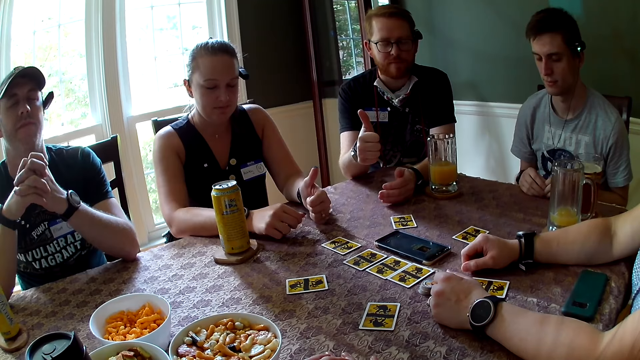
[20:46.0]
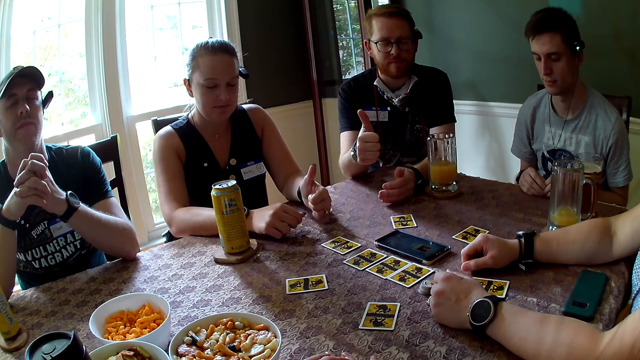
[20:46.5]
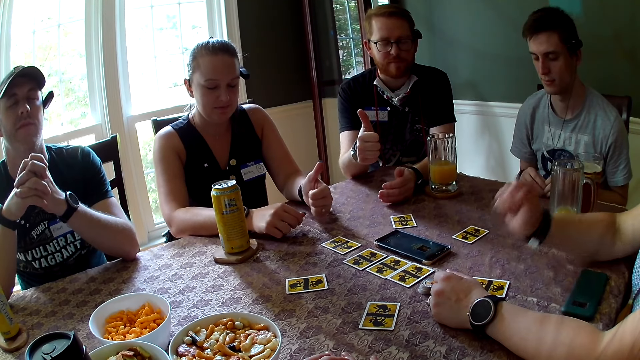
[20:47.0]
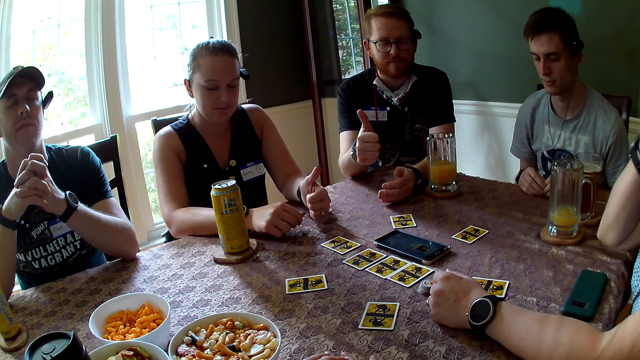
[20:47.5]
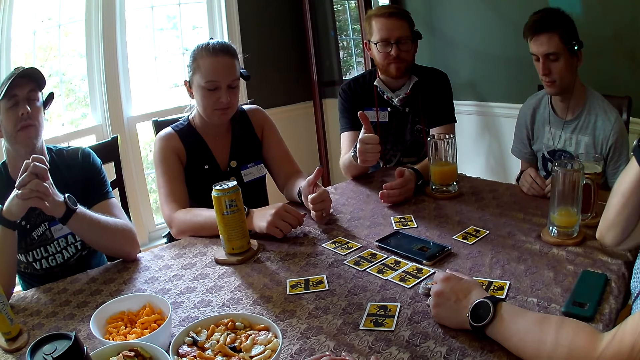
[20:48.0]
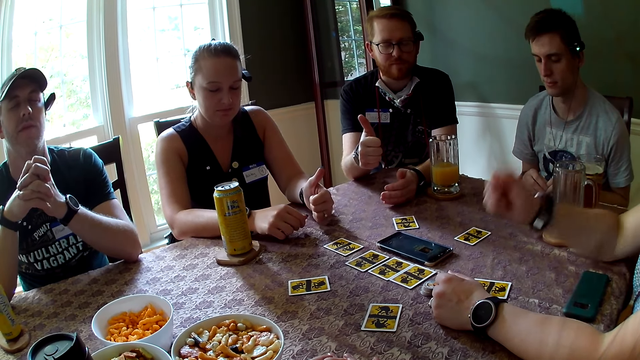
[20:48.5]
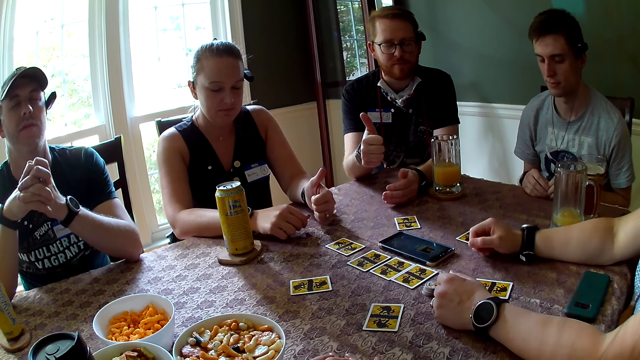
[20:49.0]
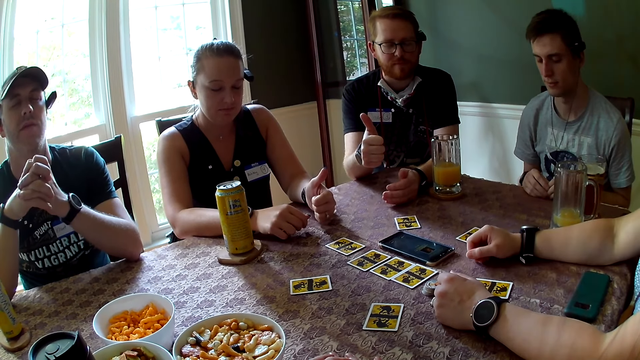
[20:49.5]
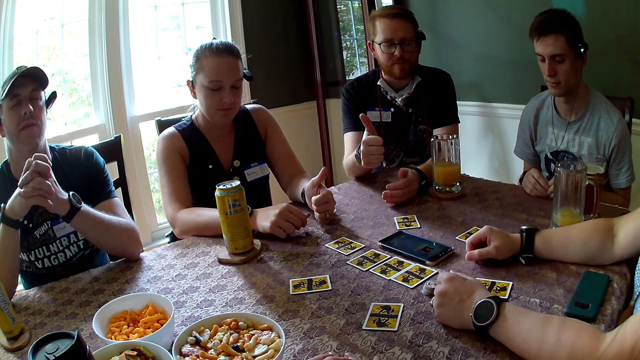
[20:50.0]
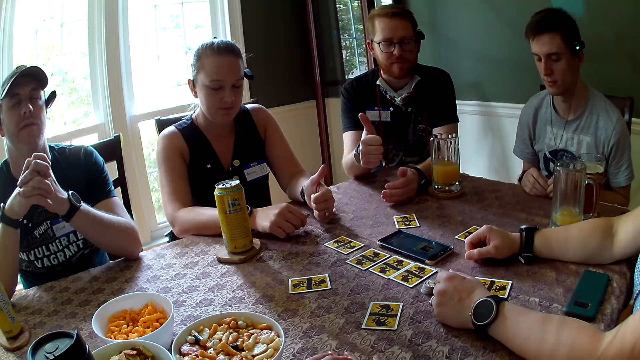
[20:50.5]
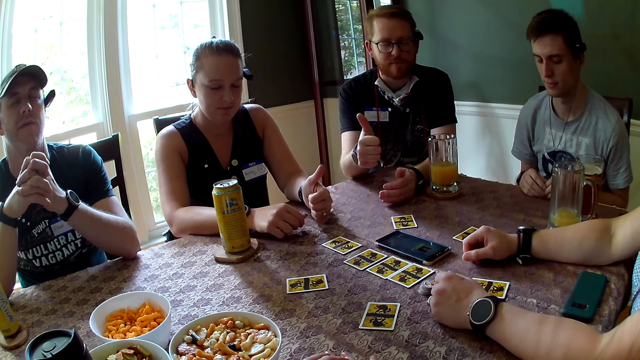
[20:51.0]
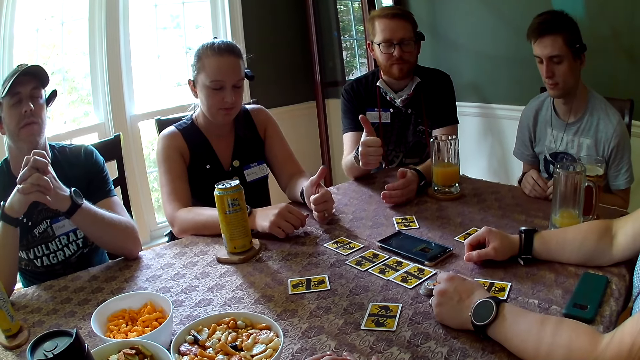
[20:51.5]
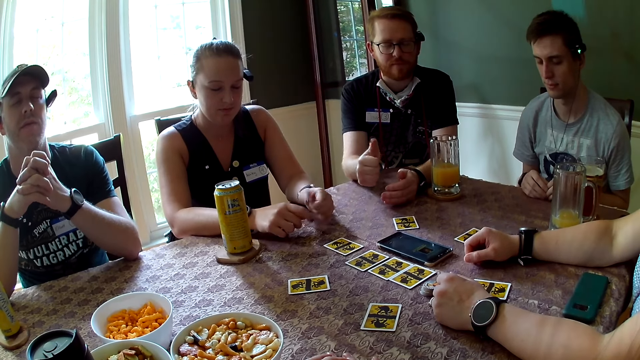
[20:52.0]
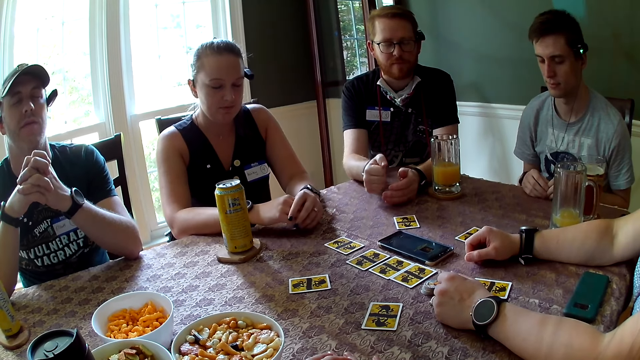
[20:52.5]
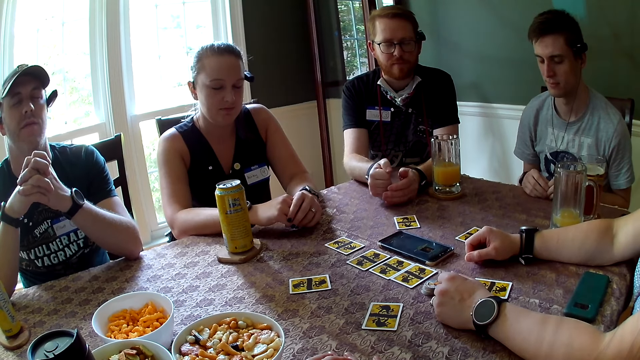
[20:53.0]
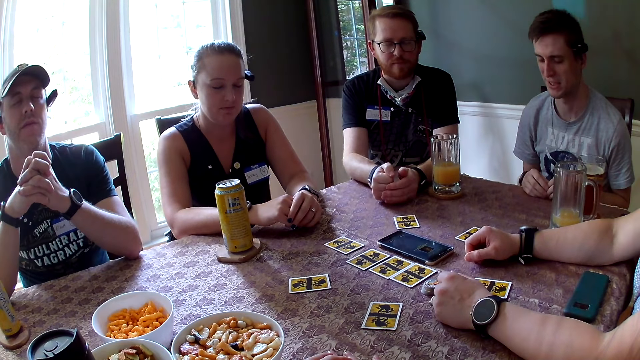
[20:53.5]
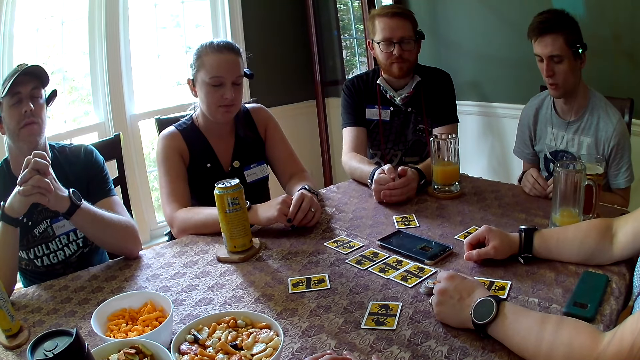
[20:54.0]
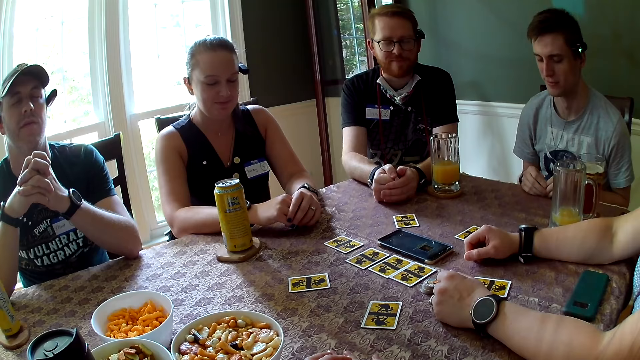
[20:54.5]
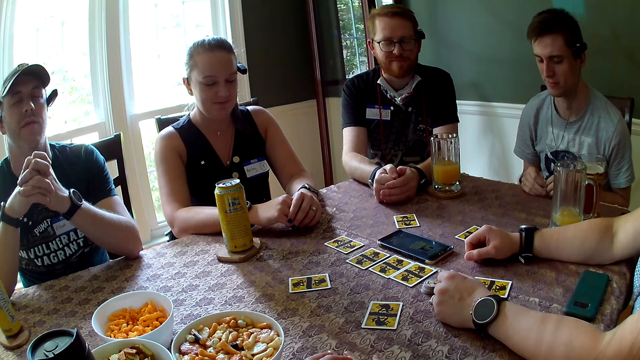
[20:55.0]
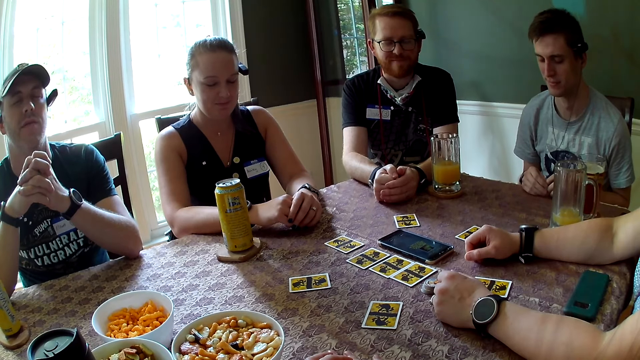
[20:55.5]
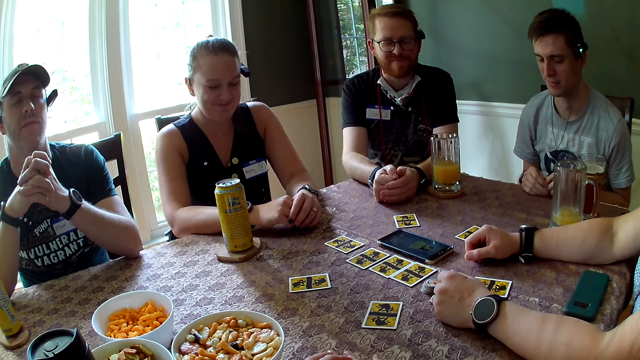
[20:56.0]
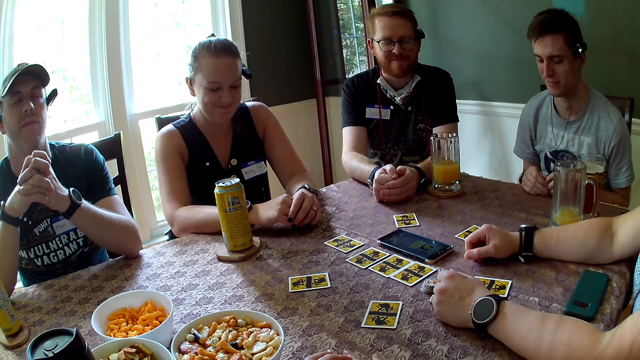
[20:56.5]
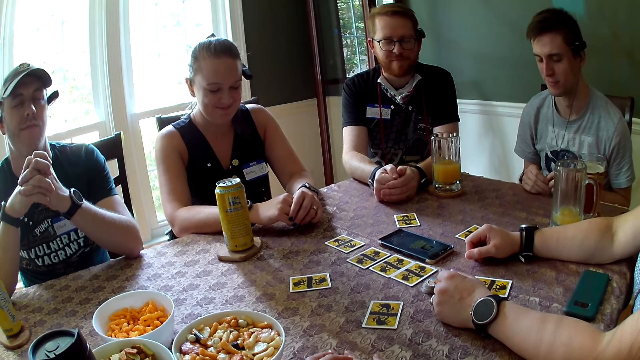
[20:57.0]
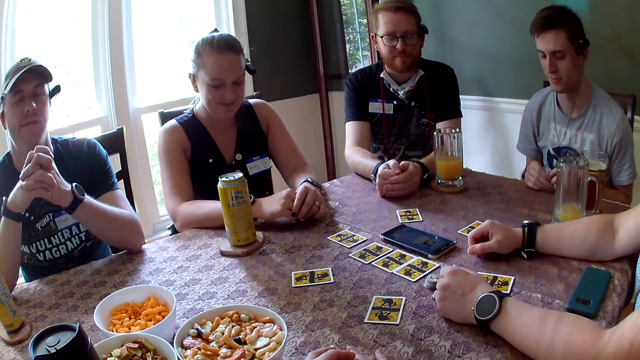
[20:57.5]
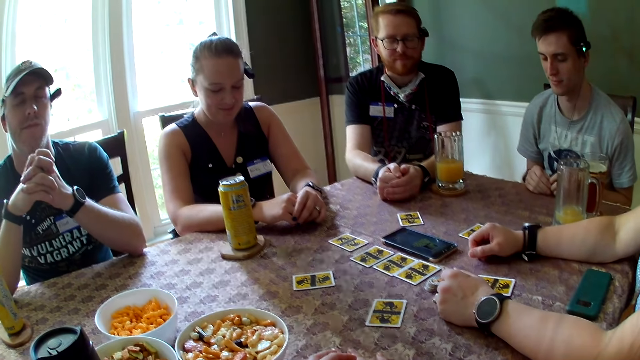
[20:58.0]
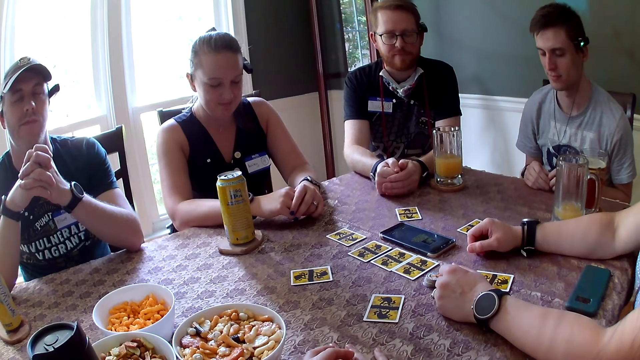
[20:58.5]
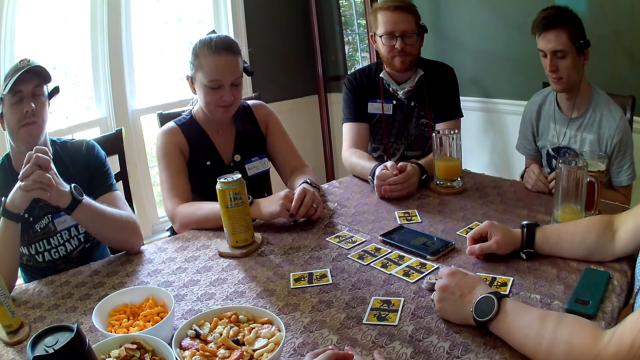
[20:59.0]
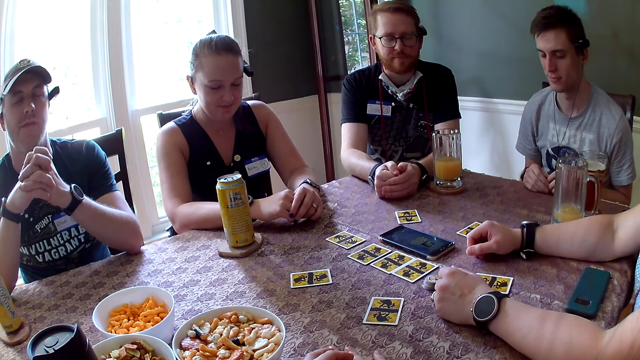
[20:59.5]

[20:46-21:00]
A woman raises her hand and places her hand on the table. A man drops his thumb. The woman drops her thumb. Another man whispers. The woman smiles.

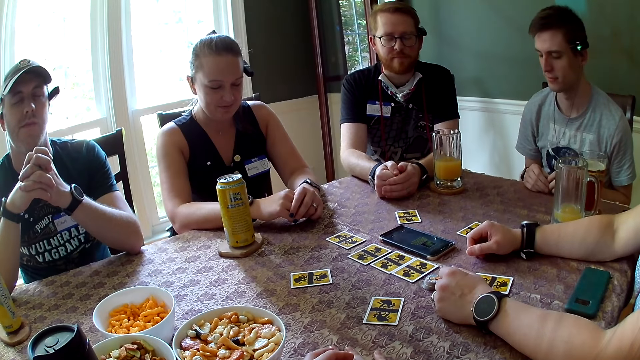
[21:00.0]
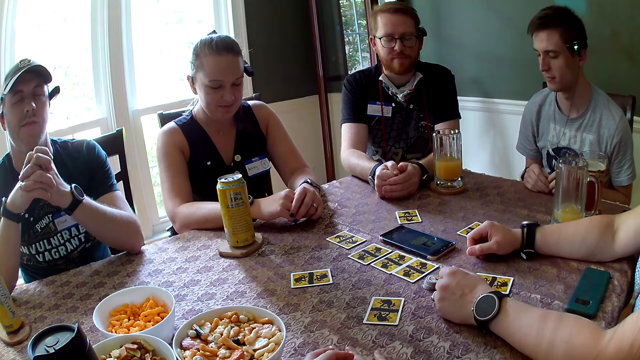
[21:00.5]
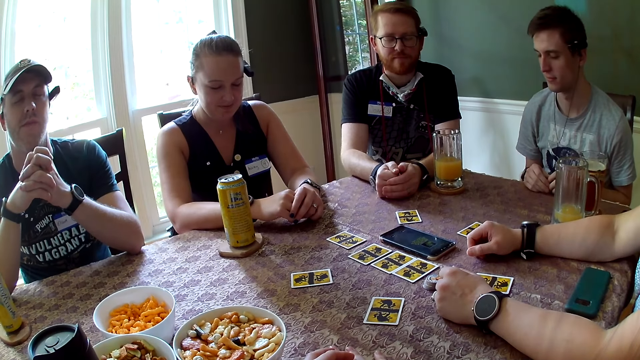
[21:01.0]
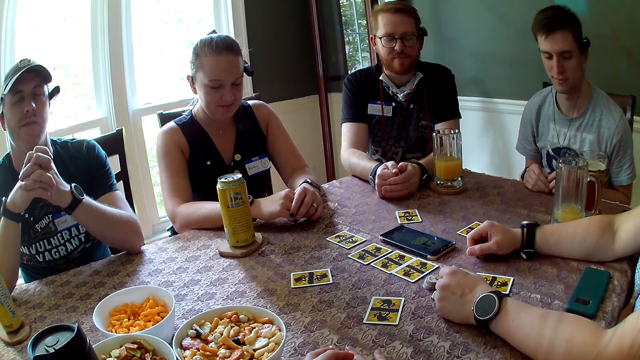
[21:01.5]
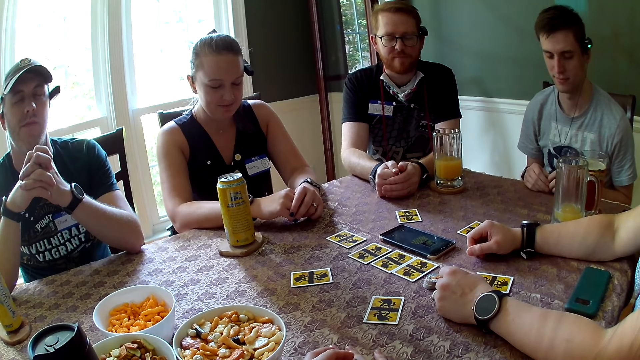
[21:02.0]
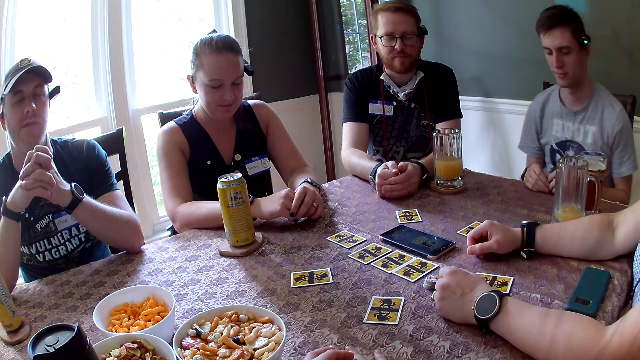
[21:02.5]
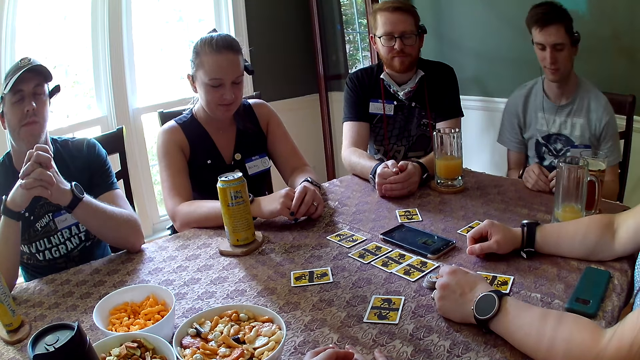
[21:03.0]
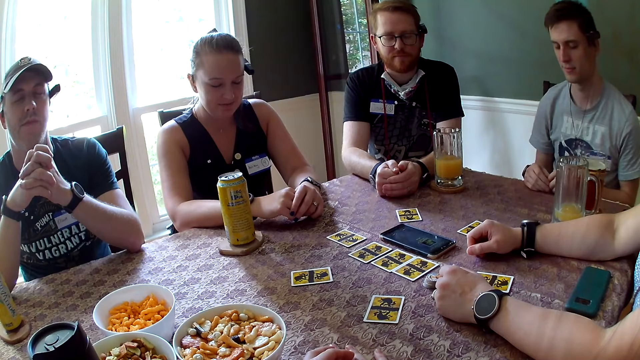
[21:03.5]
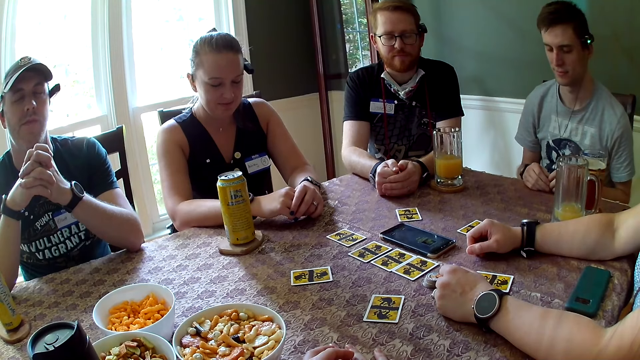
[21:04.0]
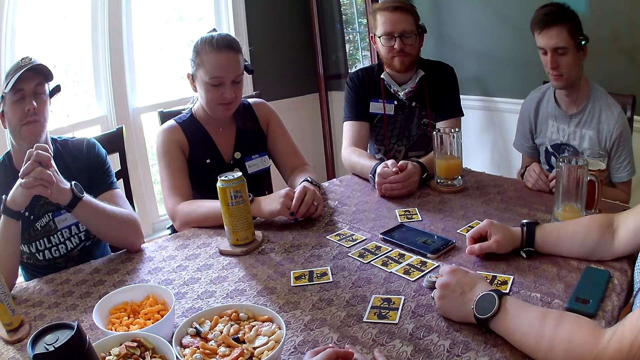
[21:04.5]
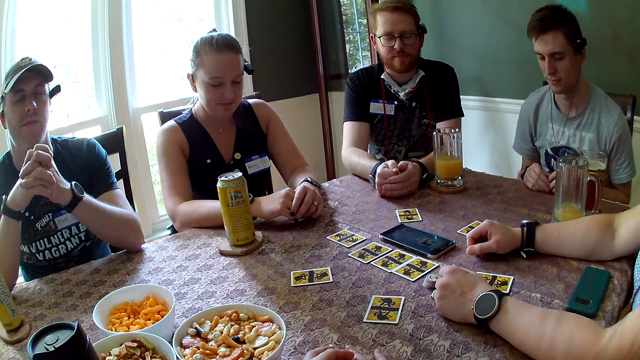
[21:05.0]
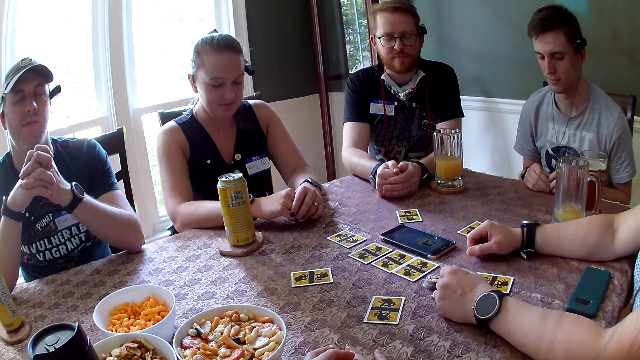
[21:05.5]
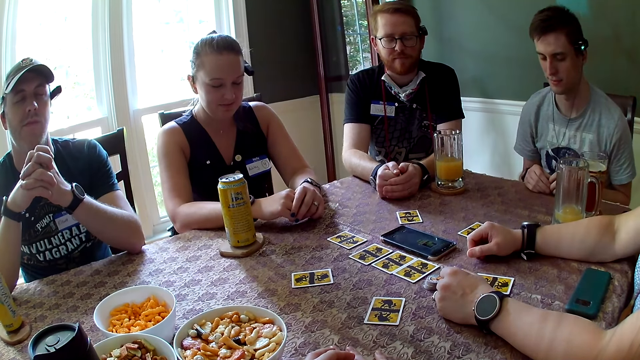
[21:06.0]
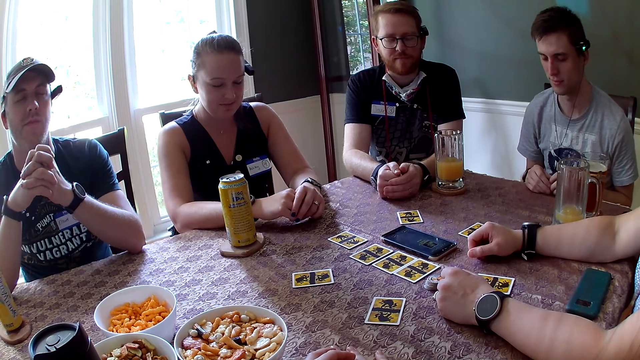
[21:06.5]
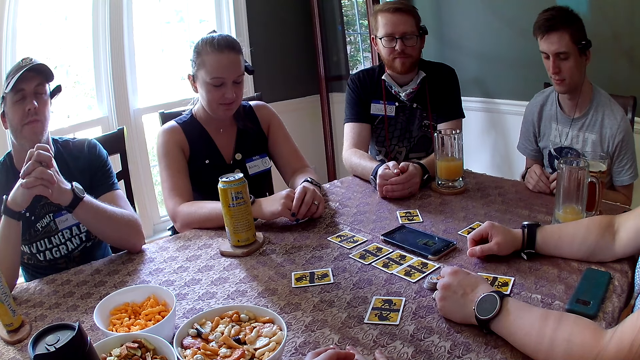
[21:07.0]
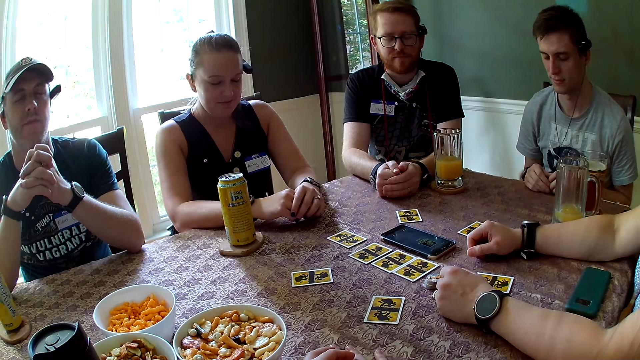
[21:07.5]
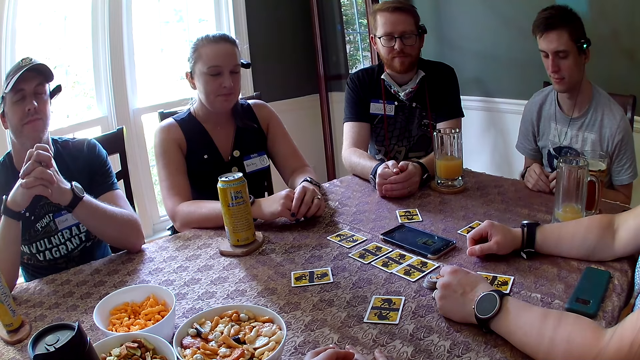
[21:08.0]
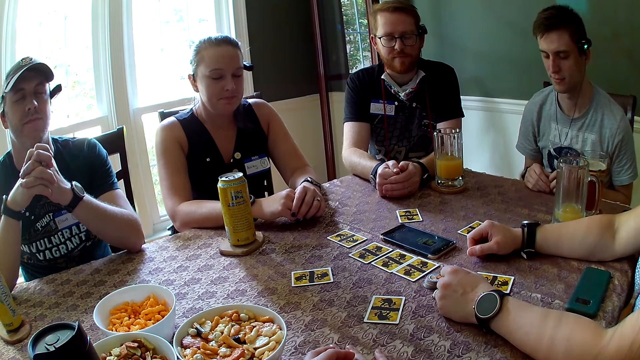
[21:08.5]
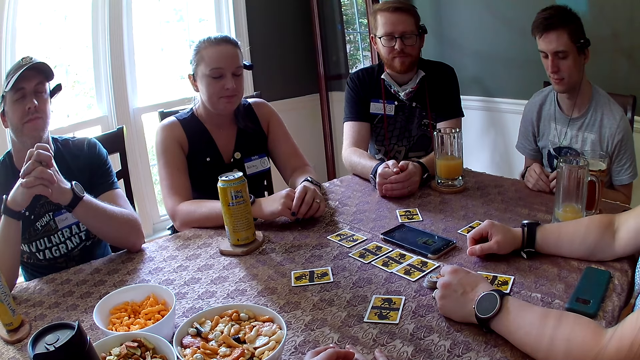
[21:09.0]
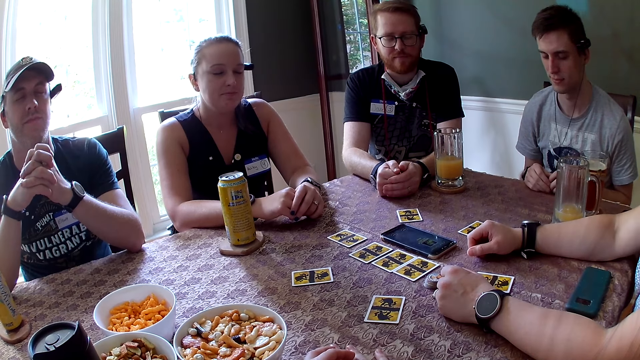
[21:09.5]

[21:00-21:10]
A man moves his body on his chair.
